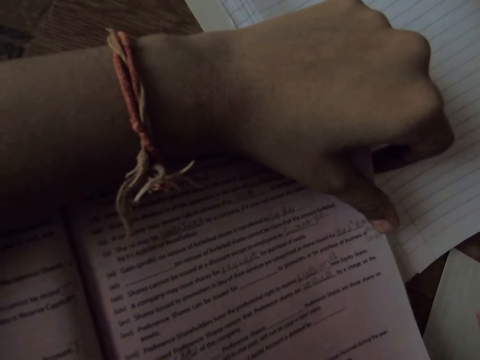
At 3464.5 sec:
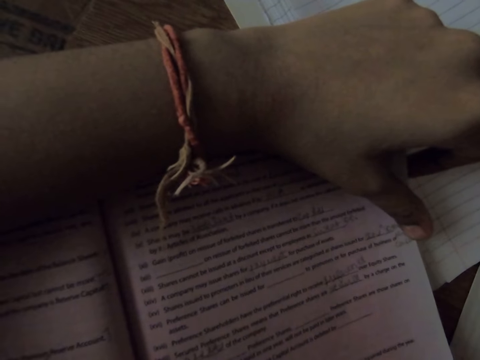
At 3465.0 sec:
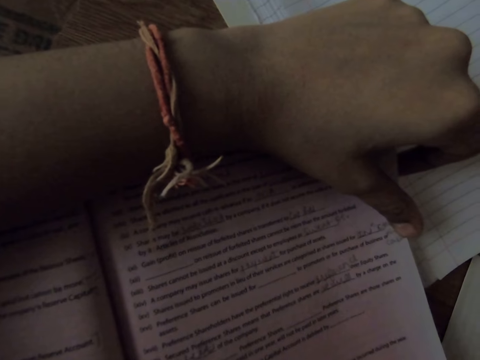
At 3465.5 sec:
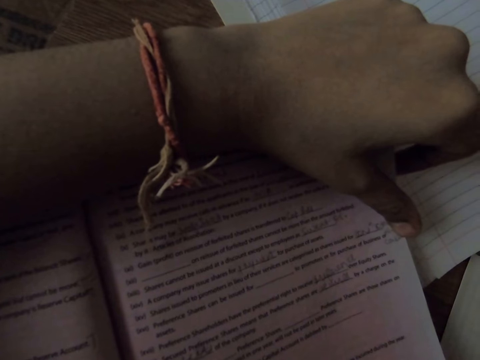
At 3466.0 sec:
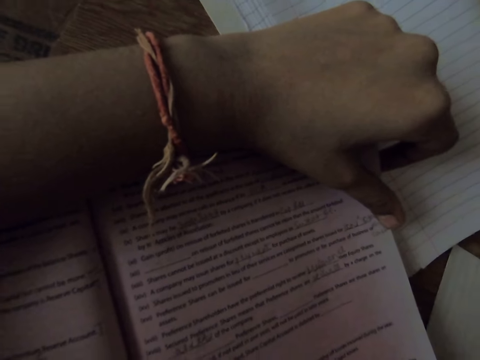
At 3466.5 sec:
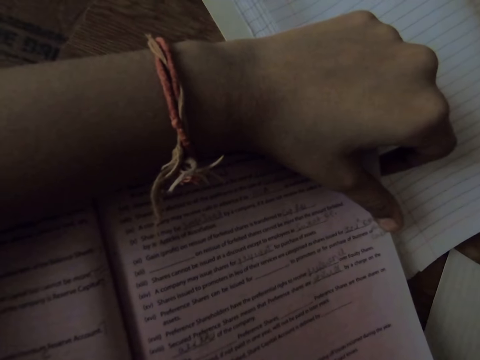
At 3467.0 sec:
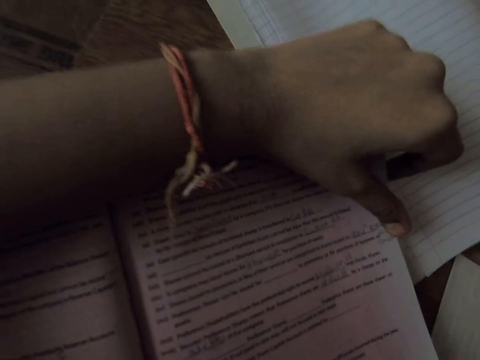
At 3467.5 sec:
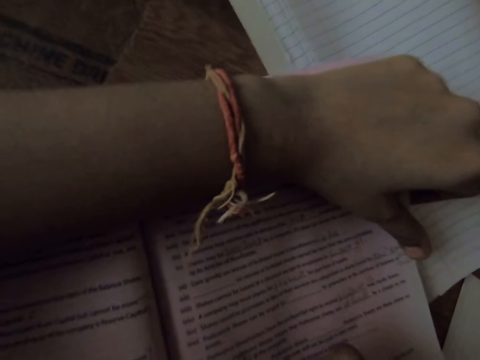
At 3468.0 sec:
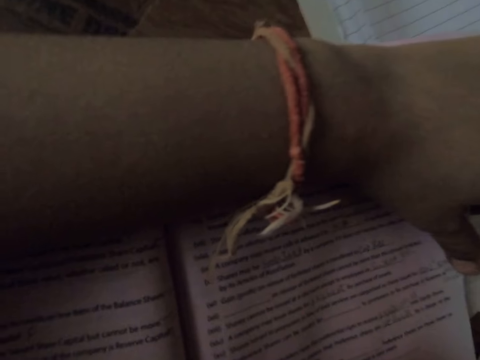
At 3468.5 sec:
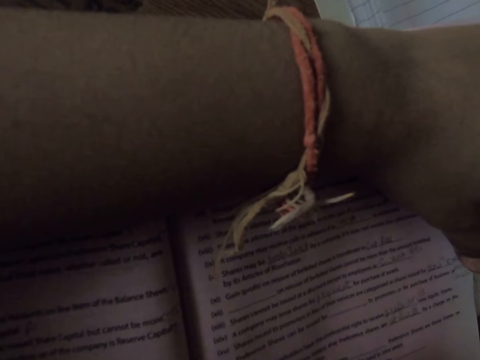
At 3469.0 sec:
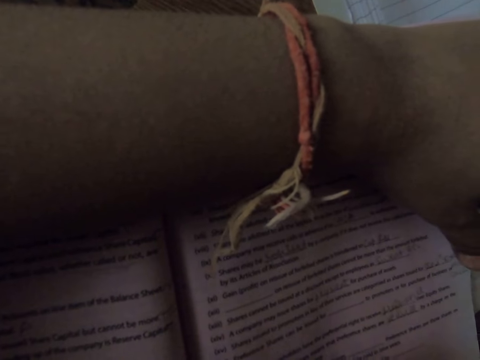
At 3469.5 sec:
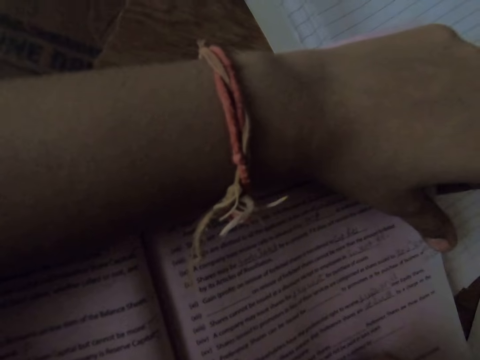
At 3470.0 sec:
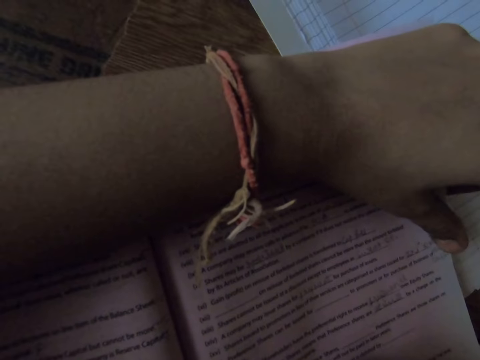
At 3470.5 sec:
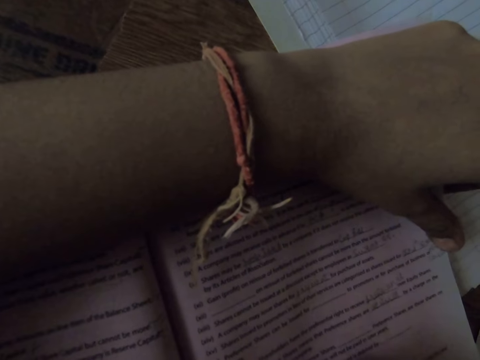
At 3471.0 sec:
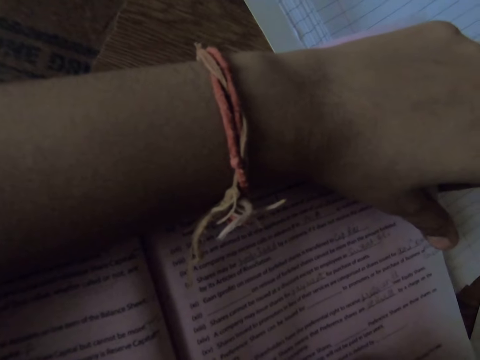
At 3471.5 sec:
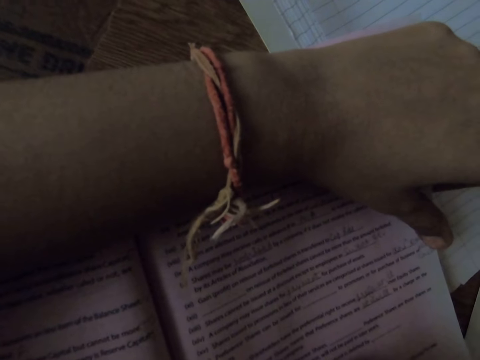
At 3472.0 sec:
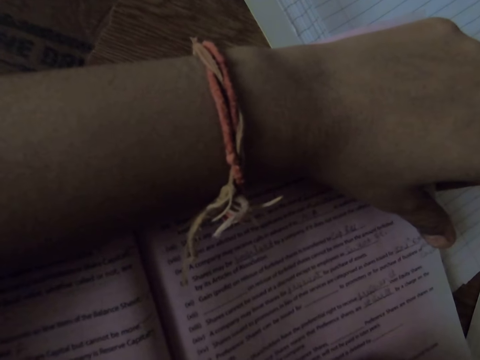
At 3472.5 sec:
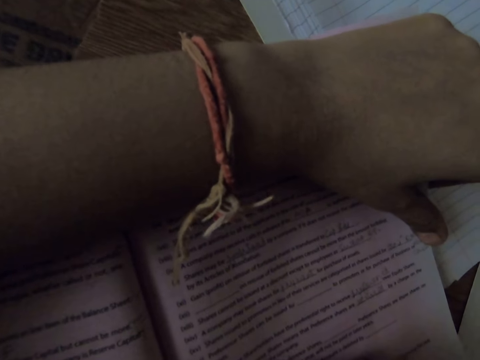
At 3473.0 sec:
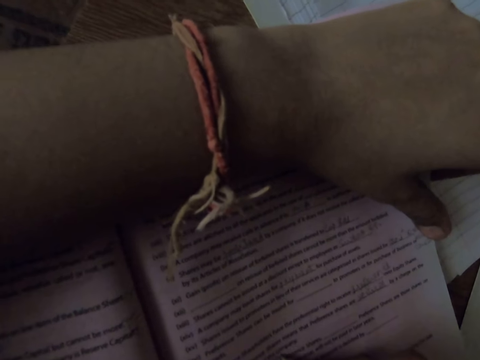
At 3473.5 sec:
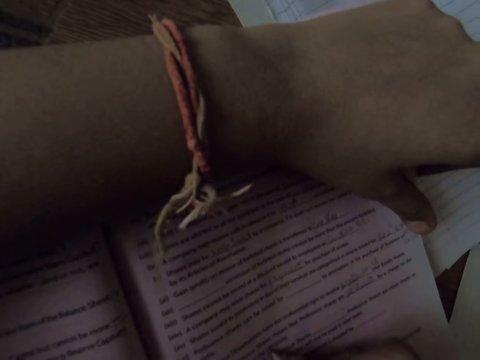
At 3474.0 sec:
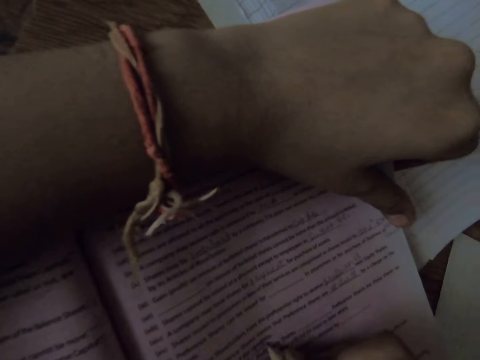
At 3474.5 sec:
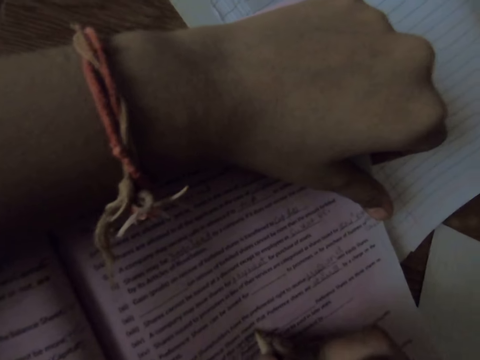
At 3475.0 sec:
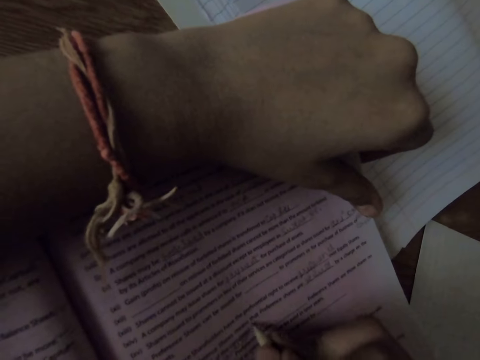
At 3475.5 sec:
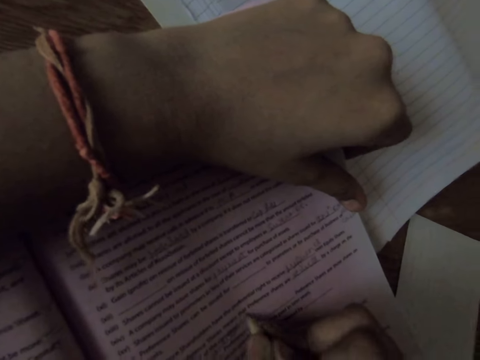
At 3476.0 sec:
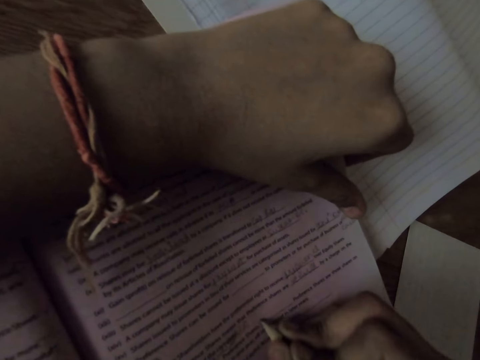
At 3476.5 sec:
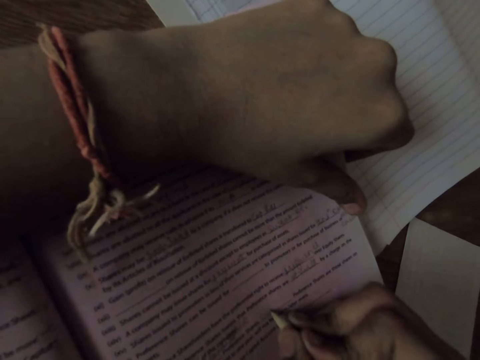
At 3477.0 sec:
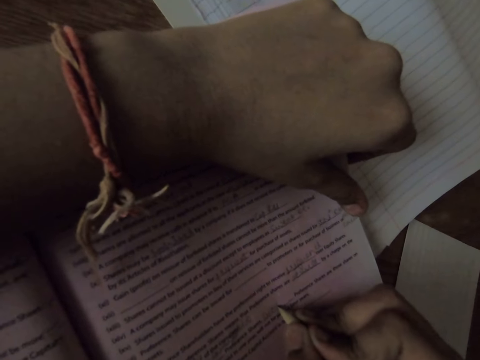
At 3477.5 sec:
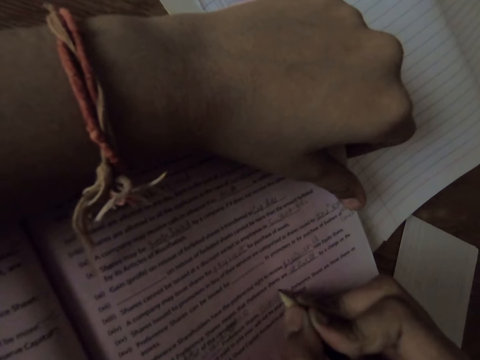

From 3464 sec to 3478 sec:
The camera wearer writes on the textbook with the pencil.

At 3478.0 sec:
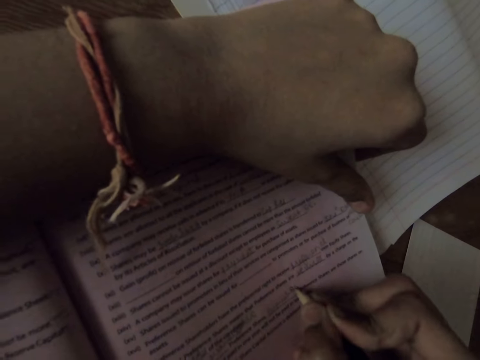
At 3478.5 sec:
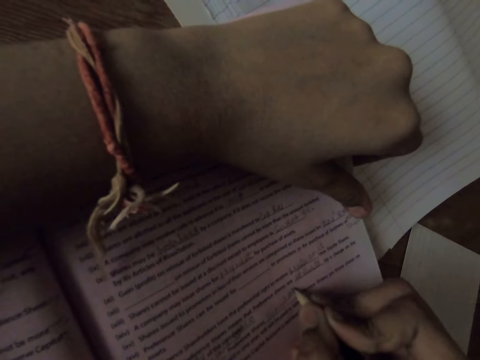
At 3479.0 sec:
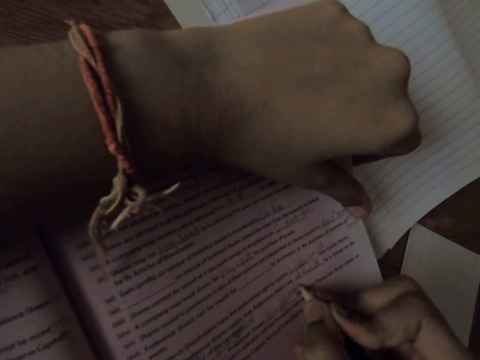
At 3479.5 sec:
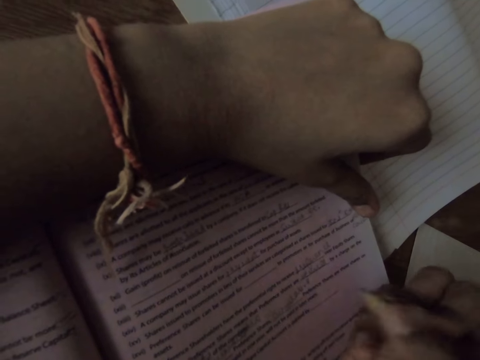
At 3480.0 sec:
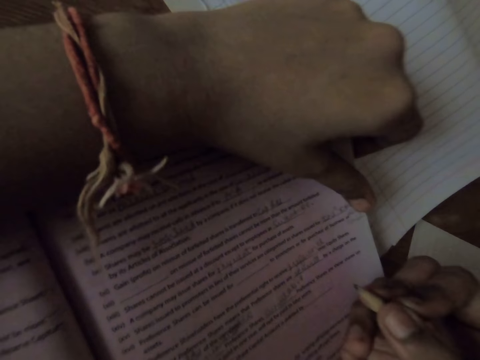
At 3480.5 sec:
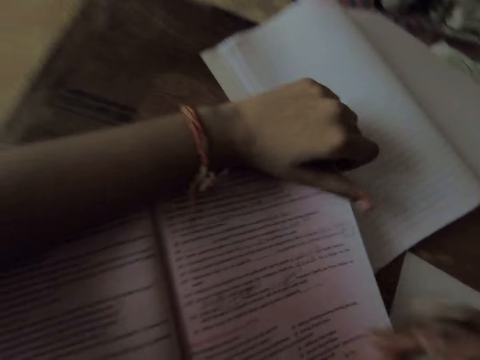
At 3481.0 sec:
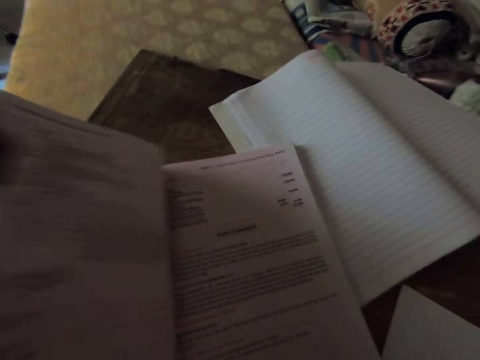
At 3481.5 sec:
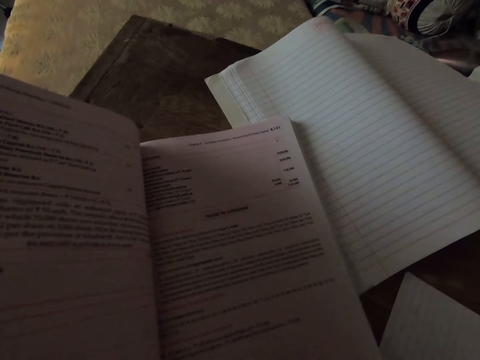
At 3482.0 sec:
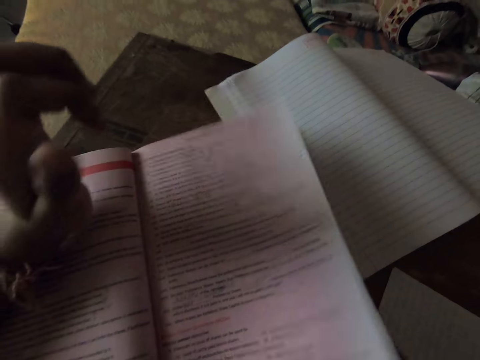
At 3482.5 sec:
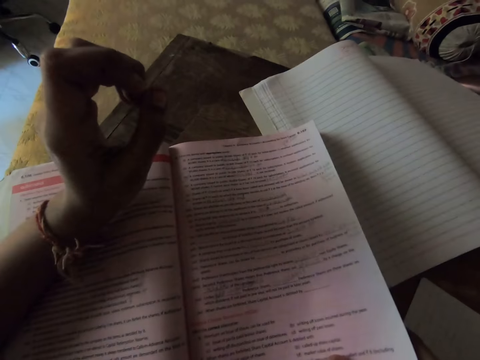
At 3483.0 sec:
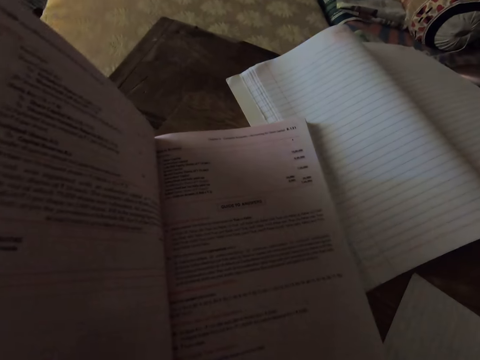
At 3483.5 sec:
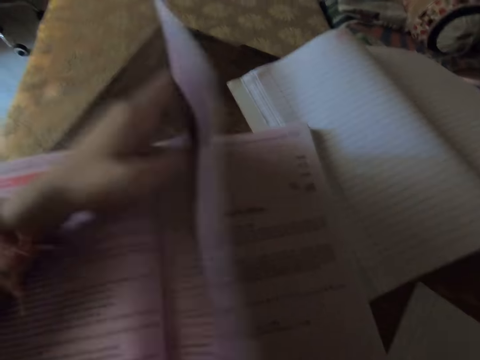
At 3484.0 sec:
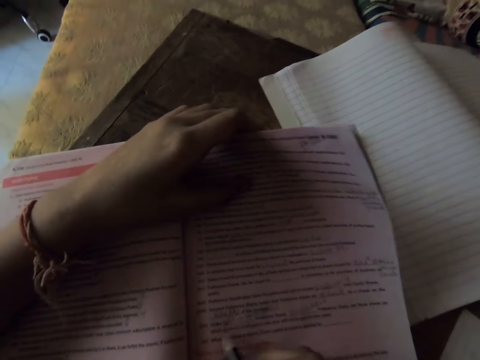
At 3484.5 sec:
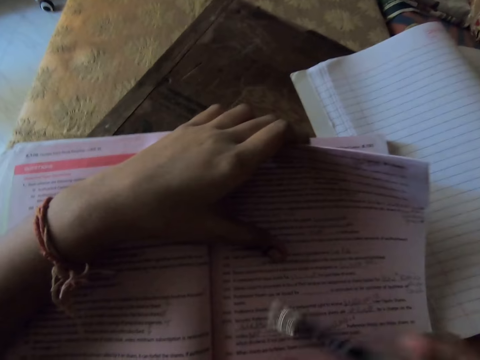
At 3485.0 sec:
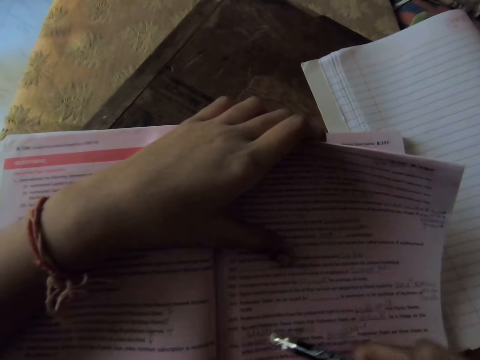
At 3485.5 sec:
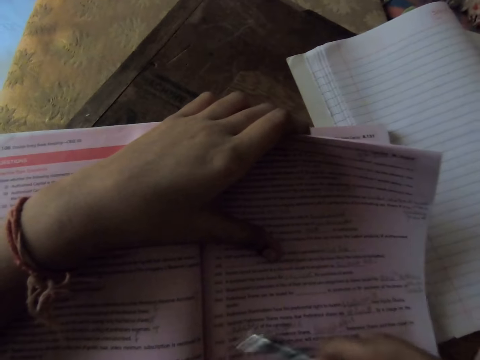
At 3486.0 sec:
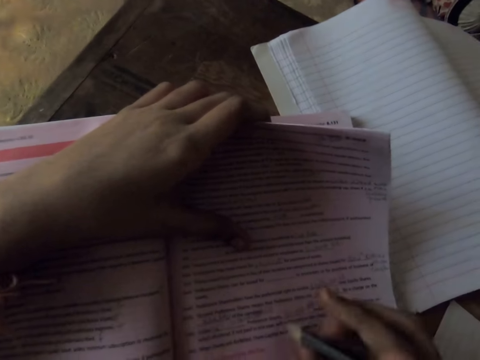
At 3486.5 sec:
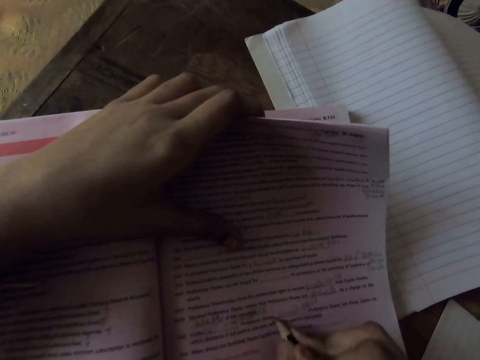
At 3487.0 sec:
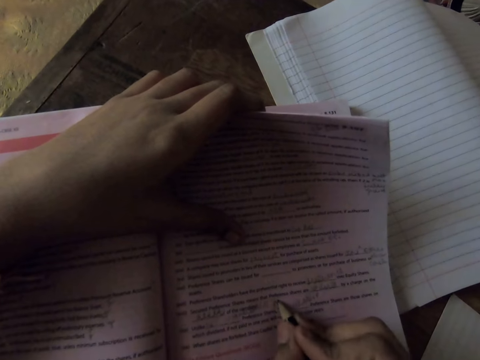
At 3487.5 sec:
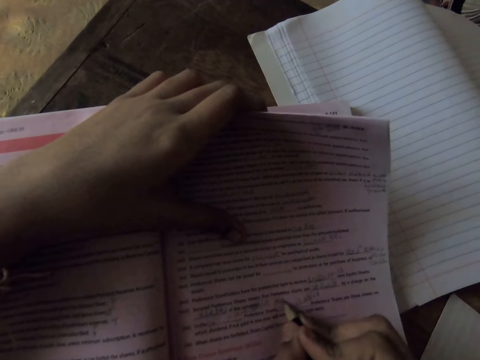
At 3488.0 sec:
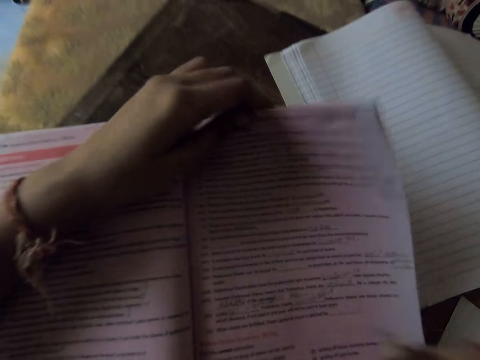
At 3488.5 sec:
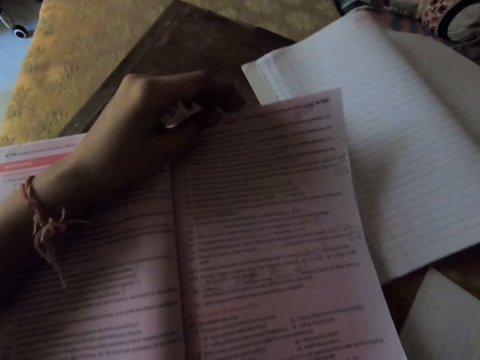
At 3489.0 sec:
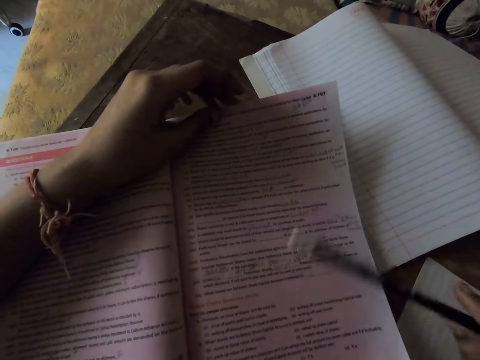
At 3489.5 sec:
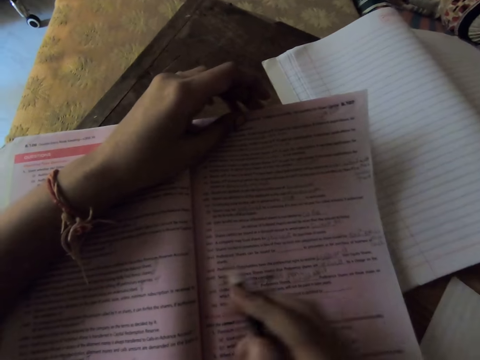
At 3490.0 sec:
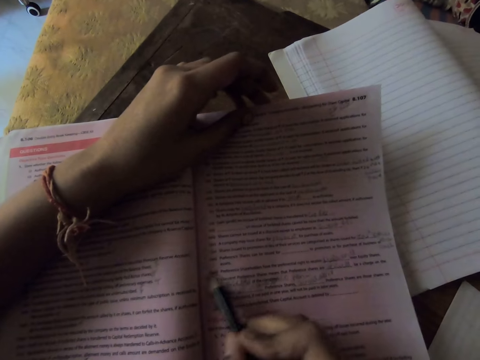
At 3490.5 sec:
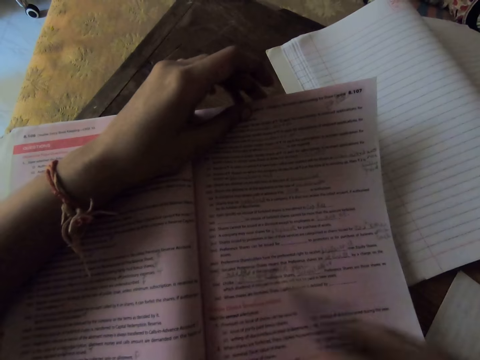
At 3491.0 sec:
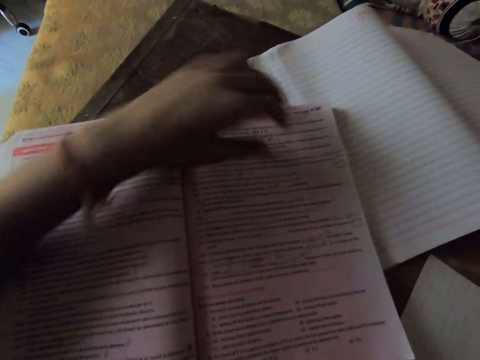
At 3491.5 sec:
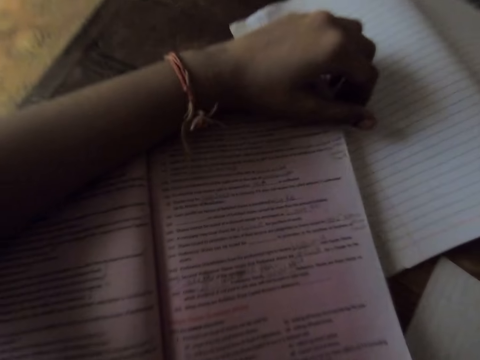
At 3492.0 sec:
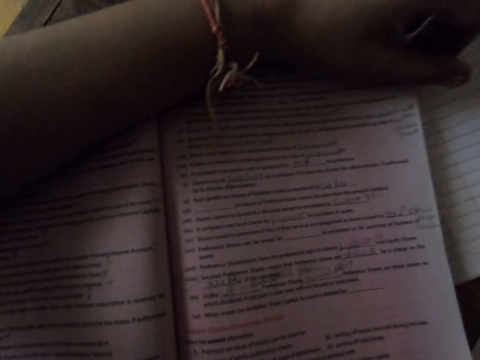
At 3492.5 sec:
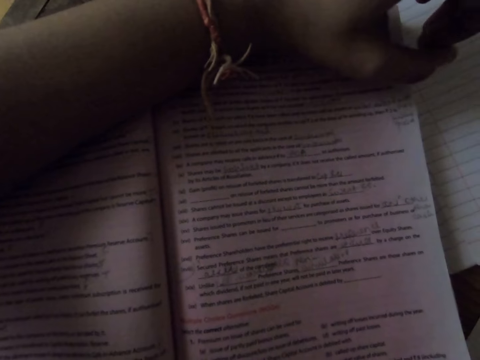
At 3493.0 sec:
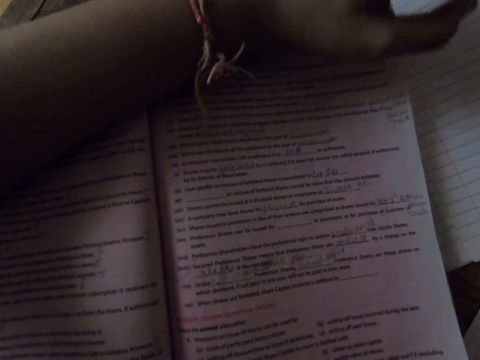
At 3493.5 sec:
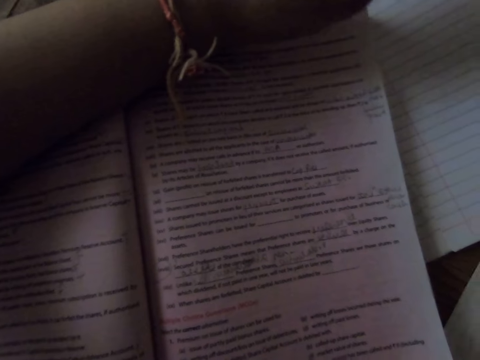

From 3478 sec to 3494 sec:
The camera wearer turns some pages on the textbook. She turns back the pages on the textbook, turns some pages on the textbook, and turns back the pages on the textbook. She erases writing on the textbook with the pencil eraser. She writes on the textbook with the pencil. She writes on the textbook with the pencil again. She adjusts her left hand. She reads the book.
